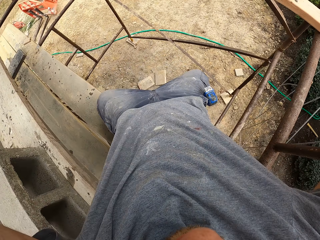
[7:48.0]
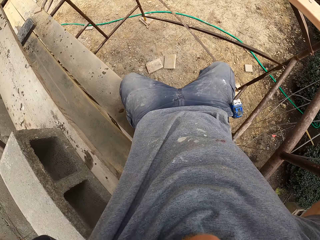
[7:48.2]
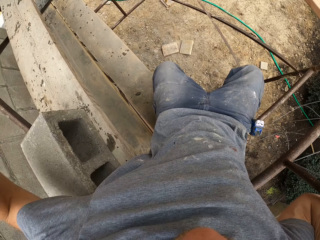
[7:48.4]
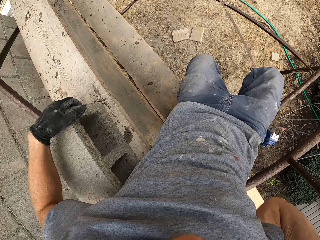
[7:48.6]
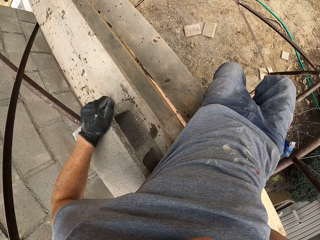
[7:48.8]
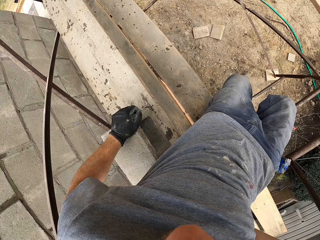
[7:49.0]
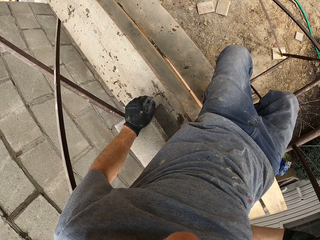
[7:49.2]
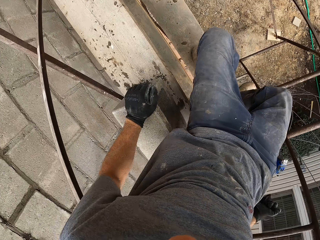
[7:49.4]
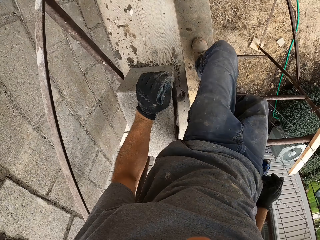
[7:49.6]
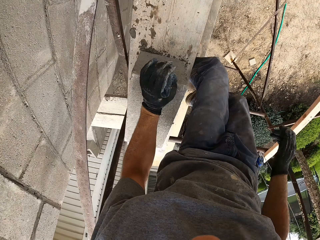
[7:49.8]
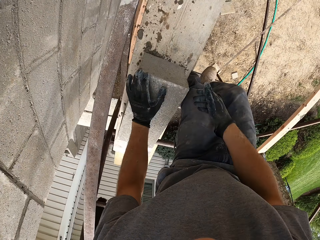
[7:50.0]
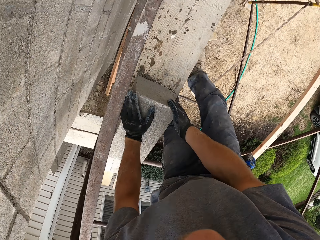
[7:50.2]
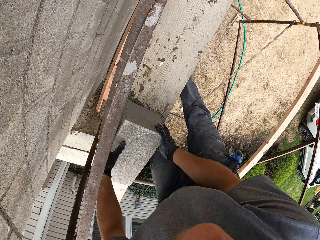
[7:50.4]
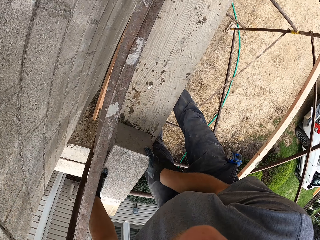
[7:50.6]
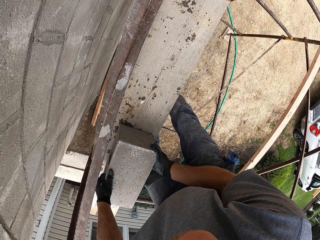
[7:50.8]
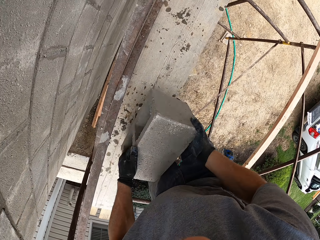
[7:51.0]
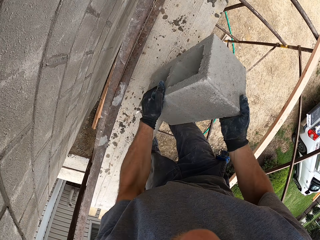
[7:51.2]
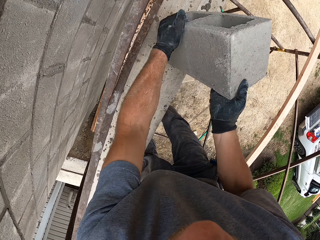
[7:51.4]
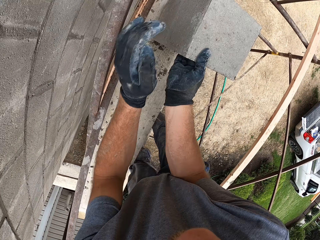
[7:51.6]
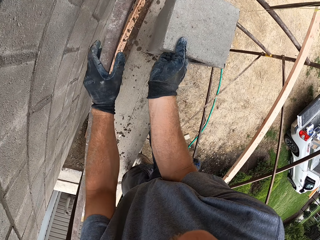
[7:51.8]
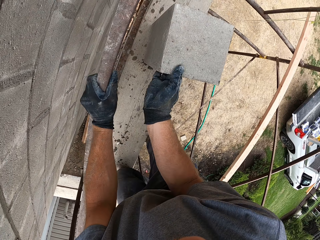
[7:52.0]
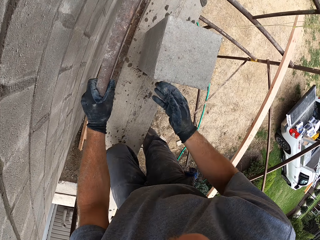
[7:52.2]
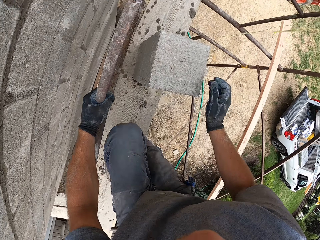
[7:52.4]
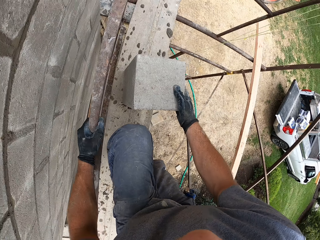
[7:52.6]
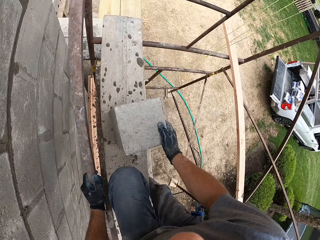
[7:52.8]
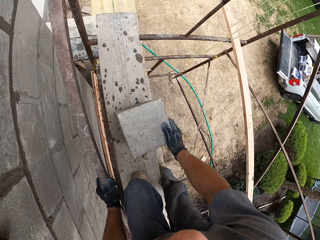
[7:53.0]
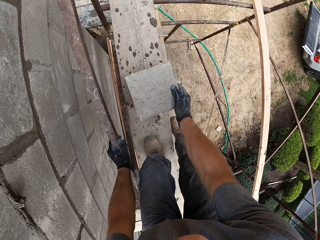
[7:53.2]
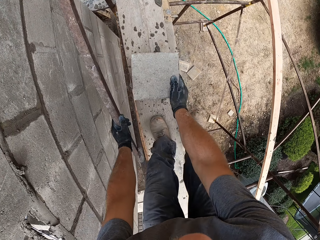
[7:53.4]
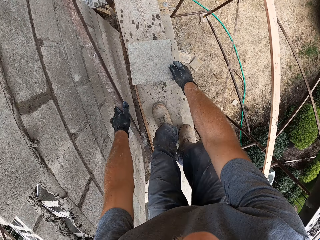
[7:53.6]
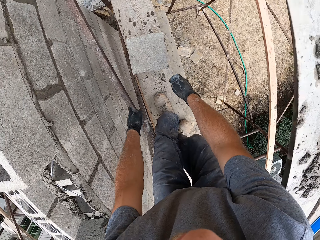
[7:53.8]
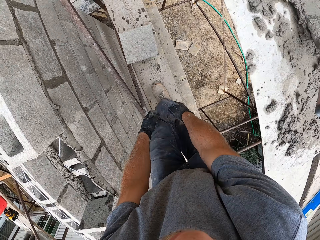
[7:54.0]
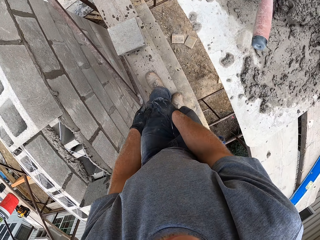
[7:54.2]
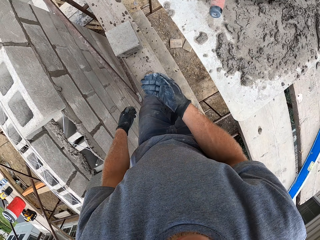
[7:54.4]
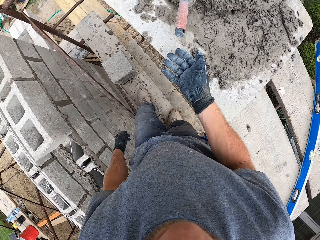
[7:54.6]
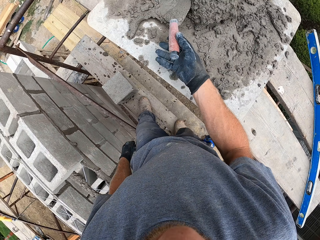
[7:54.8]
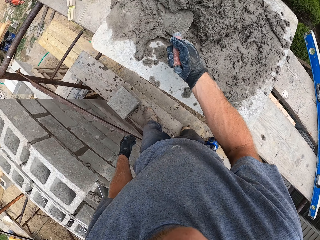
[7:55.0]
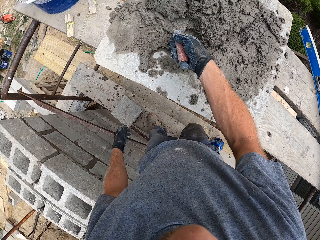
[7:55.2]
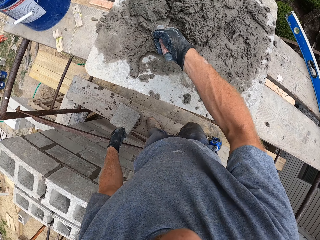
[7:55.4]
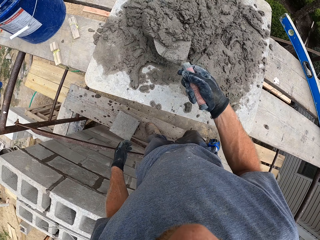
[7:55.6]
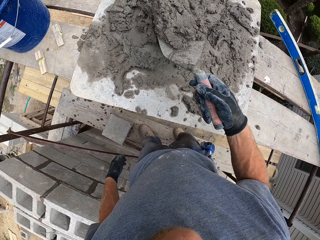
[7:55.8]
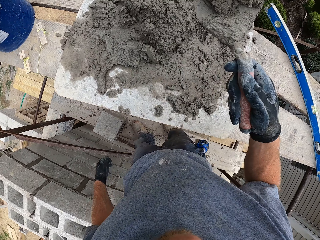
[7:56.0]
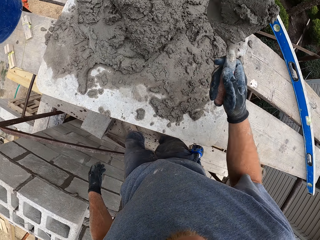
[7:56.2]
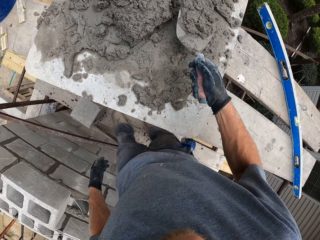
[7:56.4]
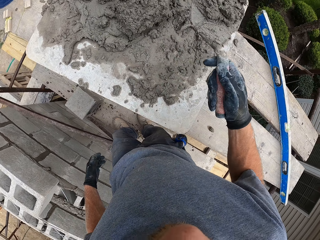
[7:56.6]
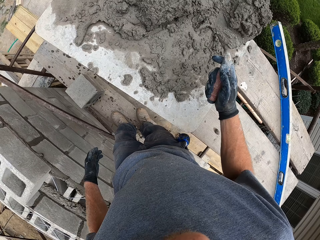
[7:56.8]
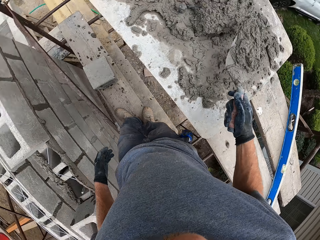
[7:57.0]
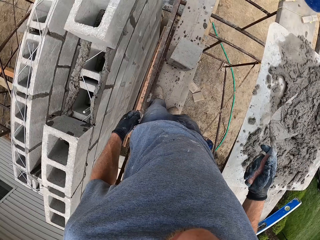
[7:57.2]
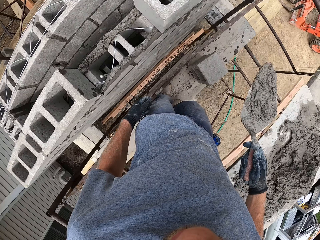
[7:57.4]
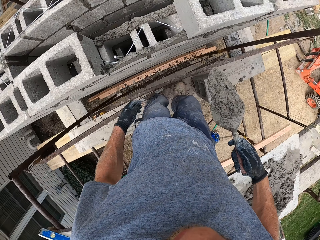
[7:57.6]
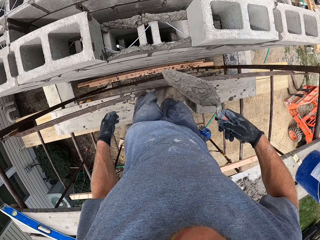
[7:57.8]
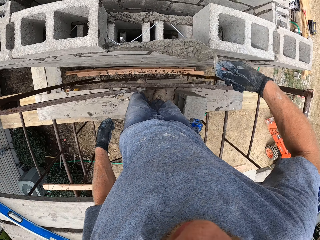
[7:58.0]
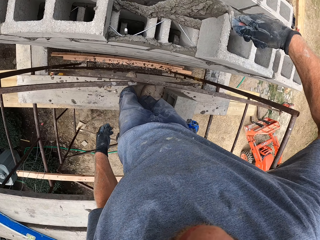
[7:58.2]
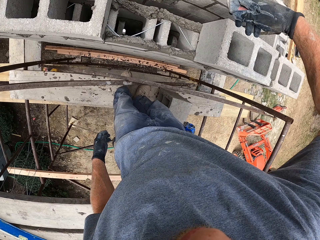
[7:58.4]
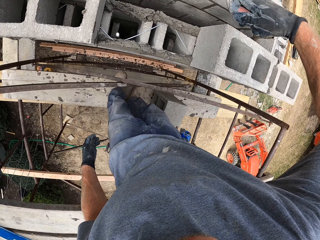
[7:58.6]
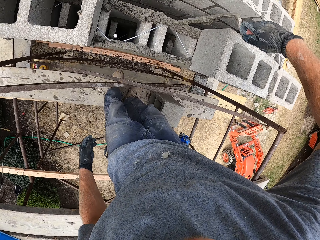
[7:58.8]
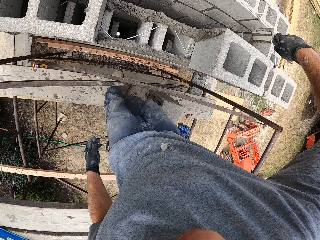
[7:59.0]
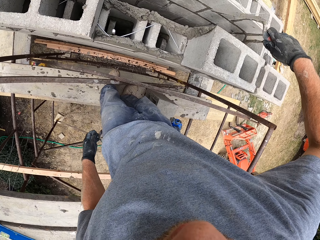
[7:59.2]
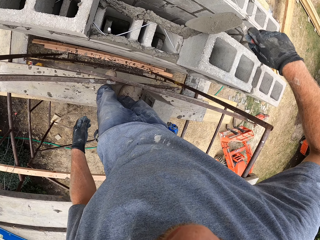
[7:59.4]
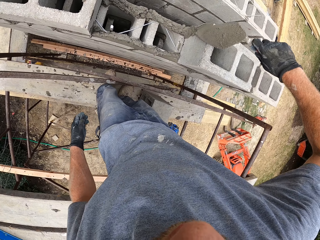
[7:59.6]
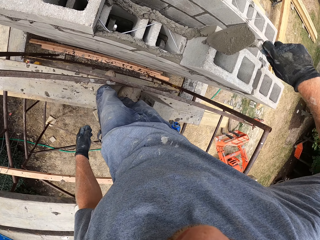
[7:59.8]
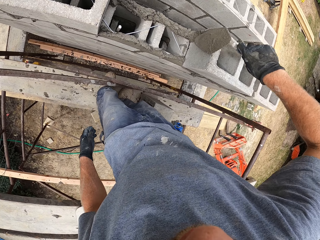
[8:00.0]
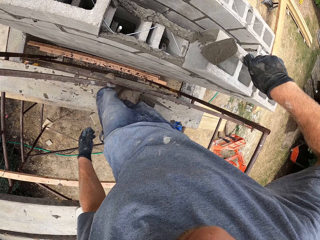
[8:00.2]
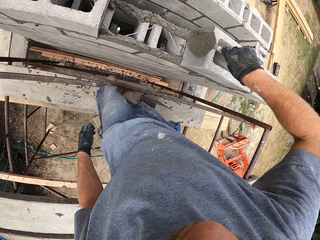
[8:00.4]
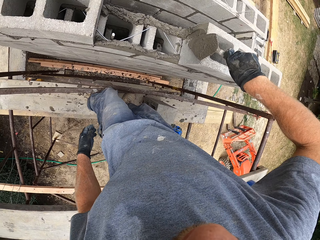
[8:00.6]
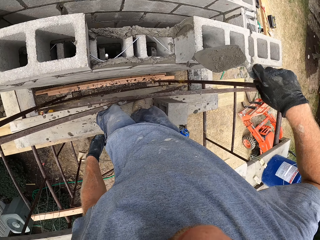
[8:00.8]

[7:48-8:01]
The camera wearer picks up the concrete brick. They adjust the block on the plank. They place the concrete brick on a wood surface. They climb the standing platform. They scoop mortar on the plank with the trowel. They pick up the trowel with mortar. They pour the mortar on one side of the block.

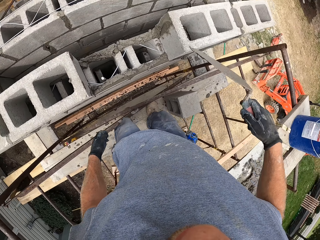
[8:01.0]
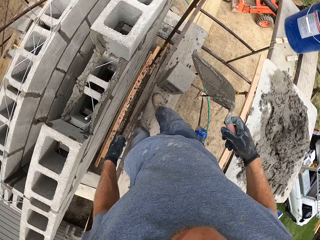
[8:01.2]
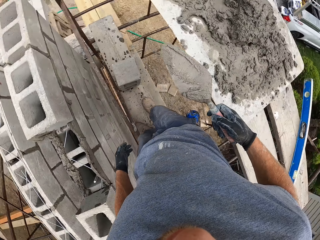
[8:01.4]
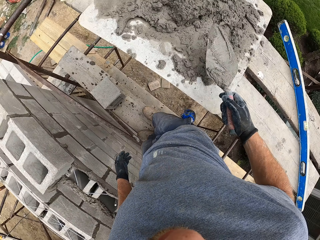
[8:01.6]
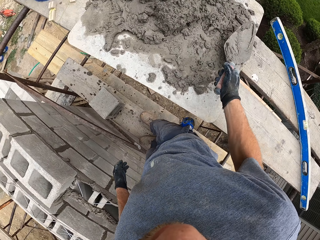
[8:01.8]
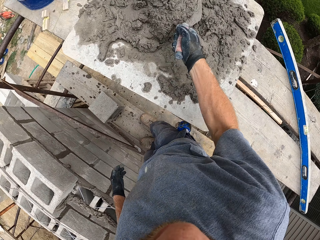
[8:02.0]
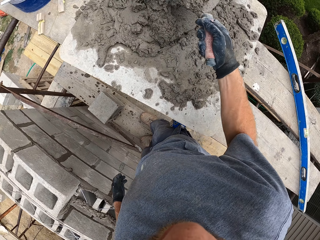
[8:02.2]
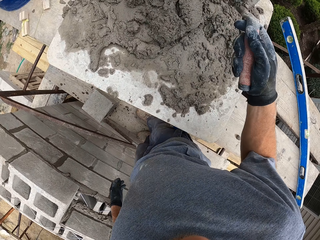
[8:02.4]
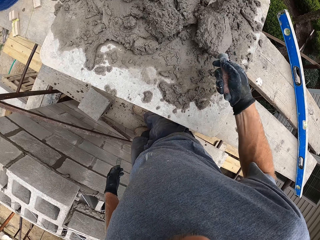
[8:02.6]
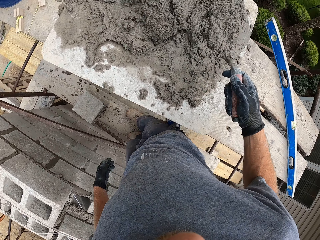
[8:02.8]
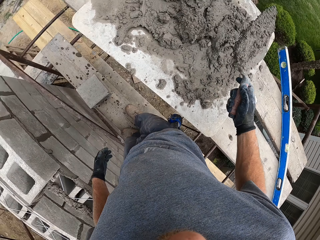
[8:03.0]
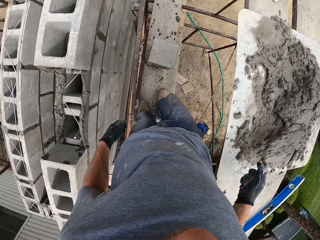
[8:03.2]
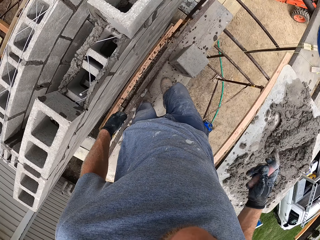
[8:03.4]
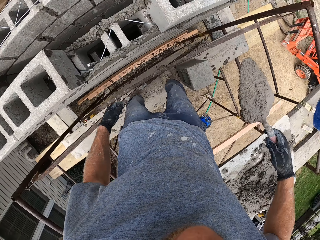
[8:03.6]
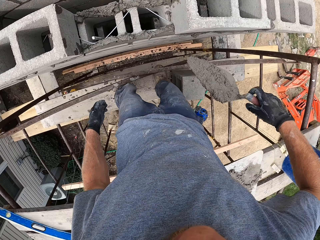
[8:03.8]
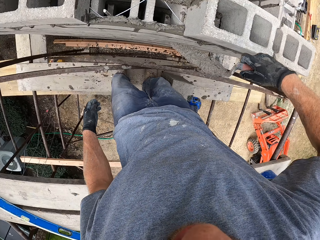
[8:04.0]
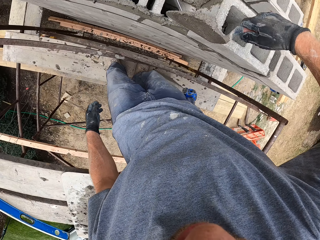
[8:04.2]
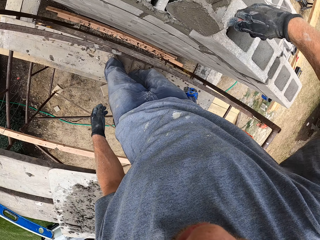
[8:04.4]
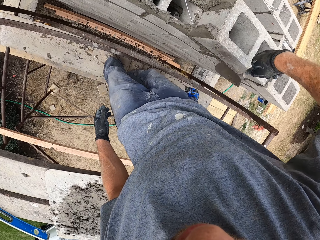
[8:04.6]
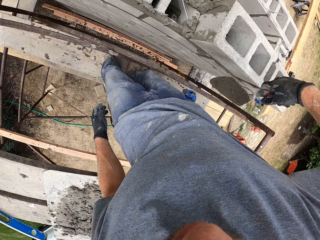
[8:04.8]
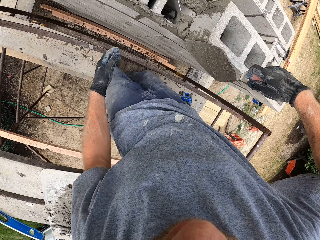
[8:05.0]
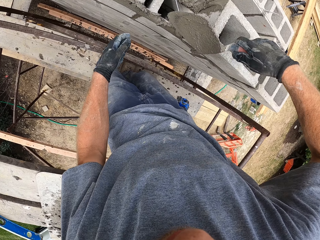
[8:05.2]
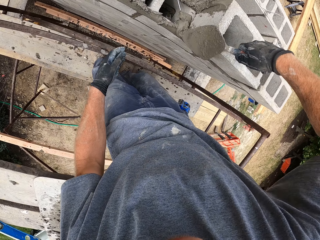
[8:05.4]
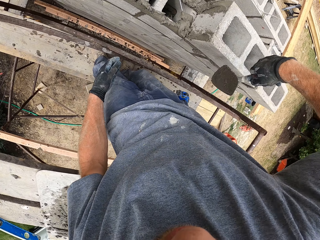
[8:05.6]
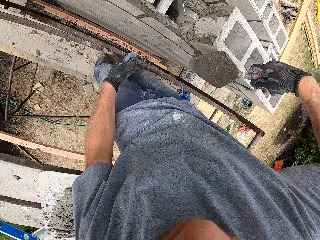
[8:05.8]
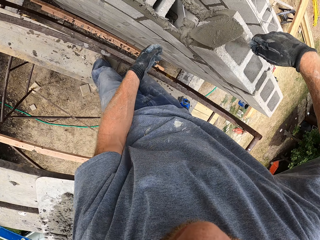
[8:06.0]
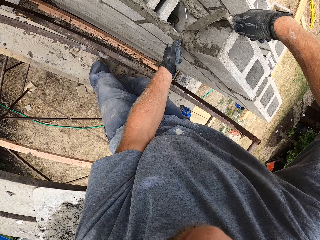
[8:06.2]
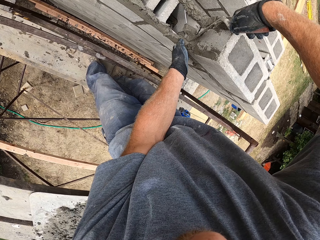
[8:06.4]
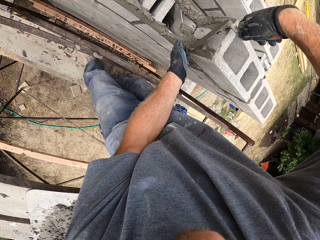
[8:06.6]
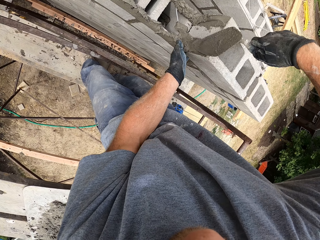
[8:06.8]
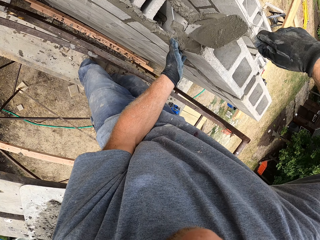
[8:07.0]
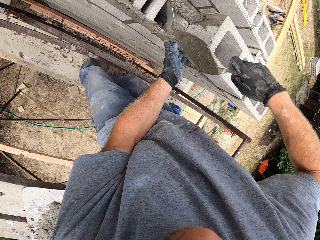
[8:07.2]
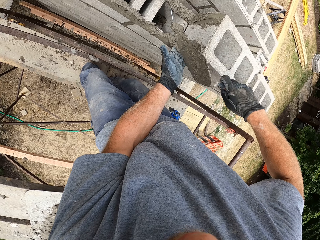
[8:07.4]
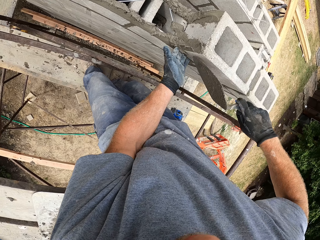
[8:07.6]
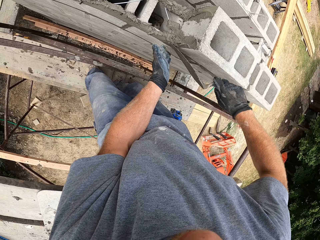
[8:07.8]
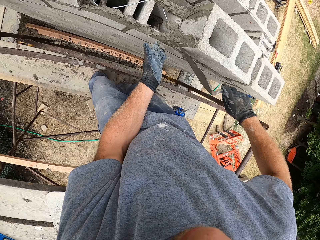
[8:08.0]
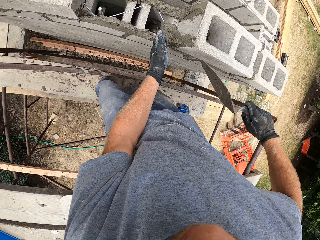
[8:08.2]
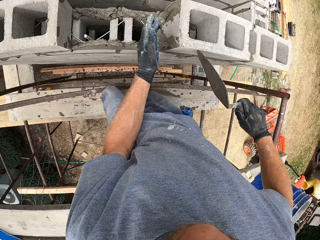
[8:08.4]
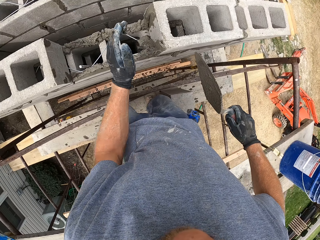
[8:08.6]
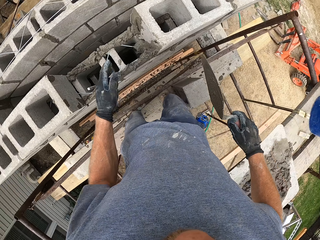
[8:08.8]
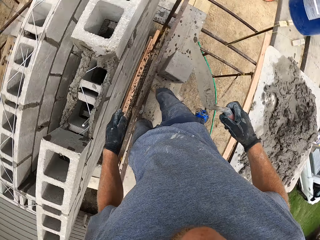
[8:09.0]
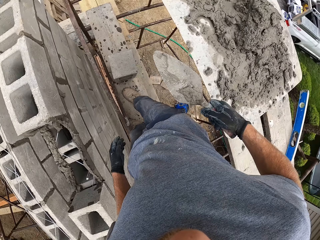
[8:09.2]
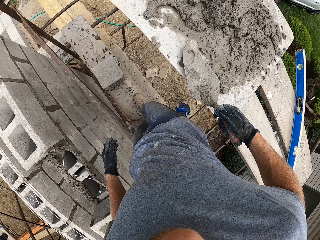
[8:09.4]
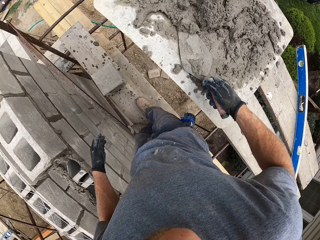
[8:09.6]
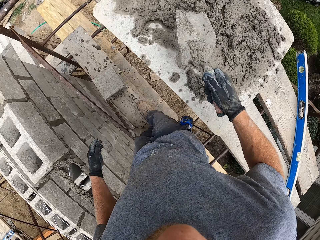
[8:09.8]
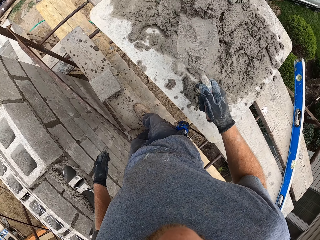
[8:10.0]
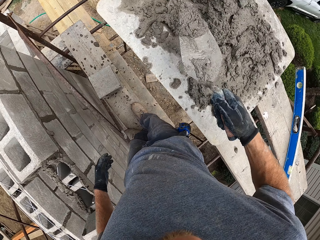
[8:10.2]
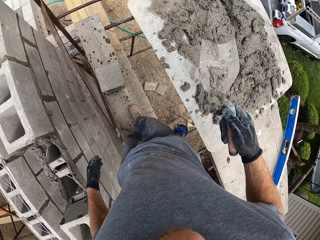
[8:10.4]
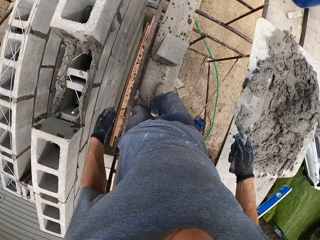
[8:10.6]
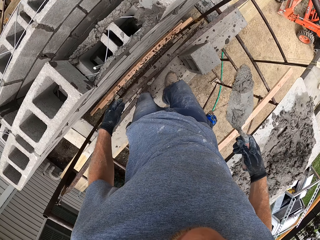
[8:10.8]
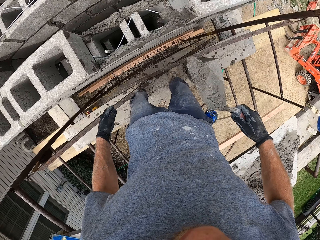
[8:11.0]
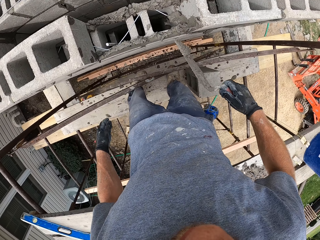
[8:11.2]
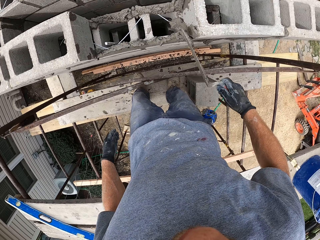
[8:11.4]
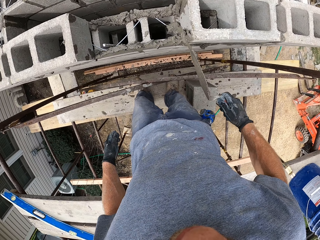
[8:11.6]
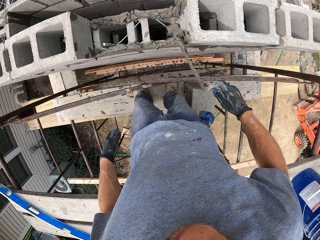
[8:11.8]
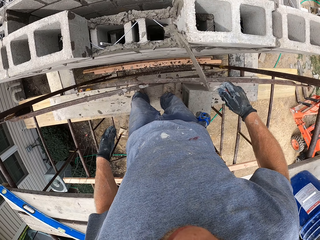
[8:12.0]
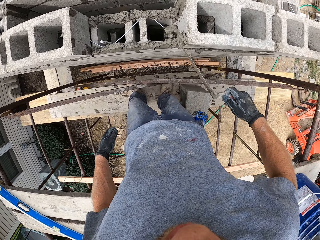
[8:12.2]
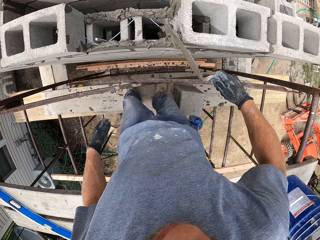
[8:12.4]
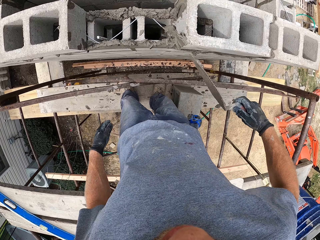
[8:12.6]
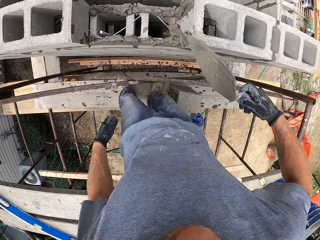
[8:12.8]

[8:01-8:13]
The camera wearer scoops mortar on the plank with the trowel. They pour the mortar on the other side of the block. They adjust the mortar on the block. They scoop mortar on the plank with the trowel. They put the mortar on the block.
